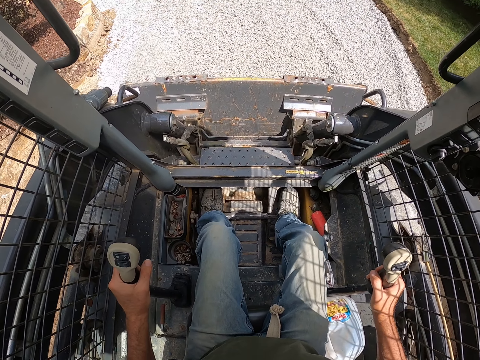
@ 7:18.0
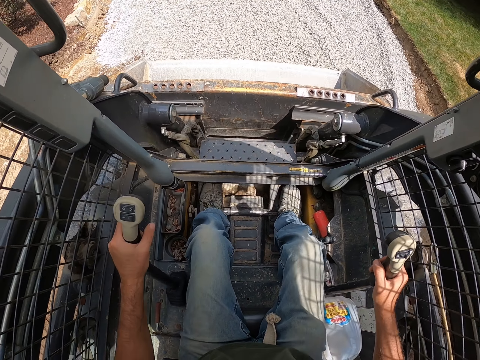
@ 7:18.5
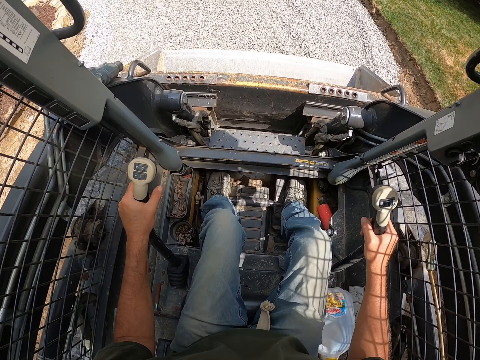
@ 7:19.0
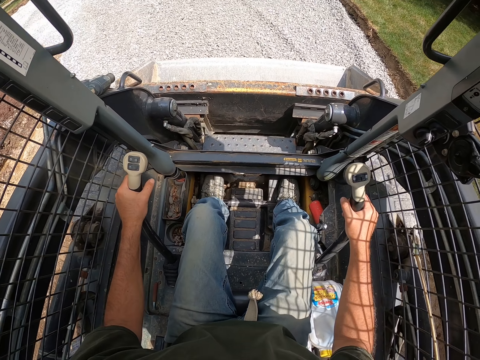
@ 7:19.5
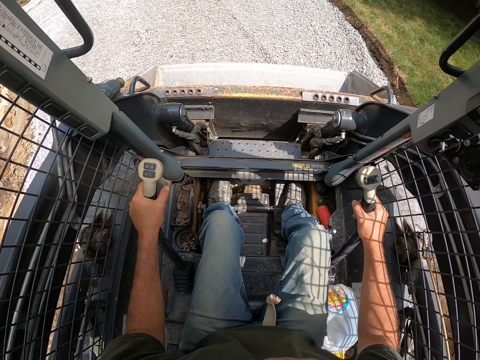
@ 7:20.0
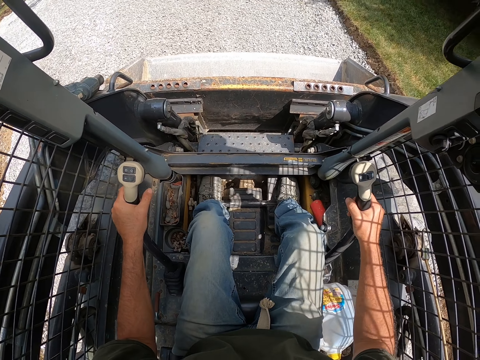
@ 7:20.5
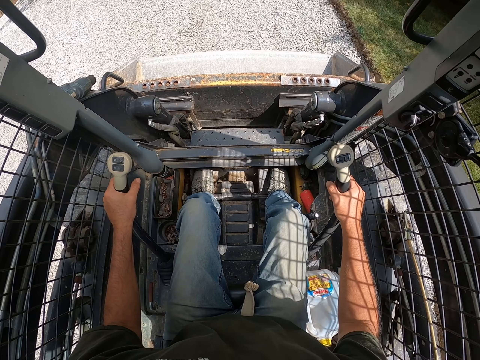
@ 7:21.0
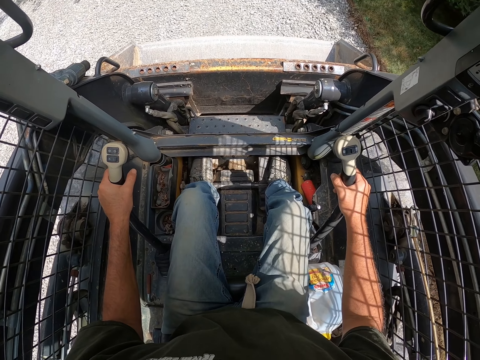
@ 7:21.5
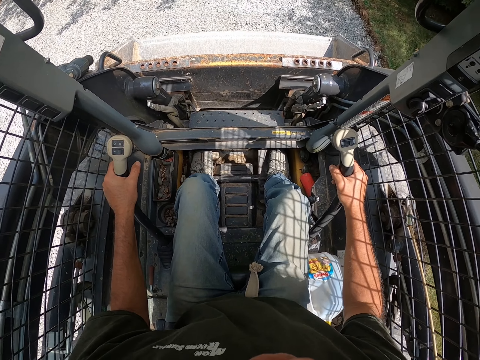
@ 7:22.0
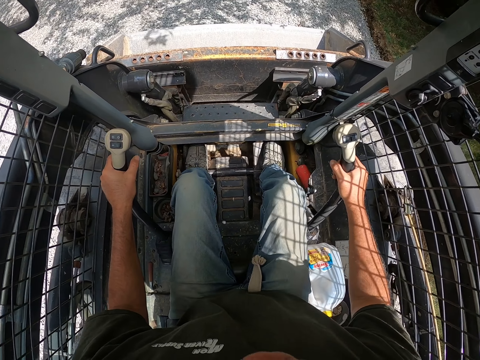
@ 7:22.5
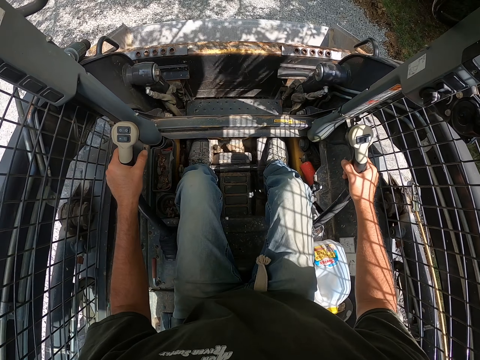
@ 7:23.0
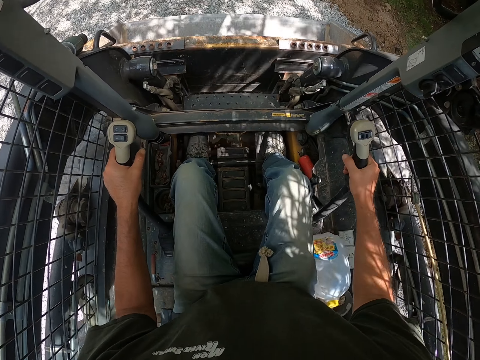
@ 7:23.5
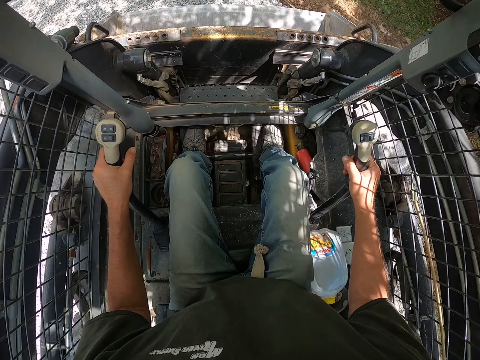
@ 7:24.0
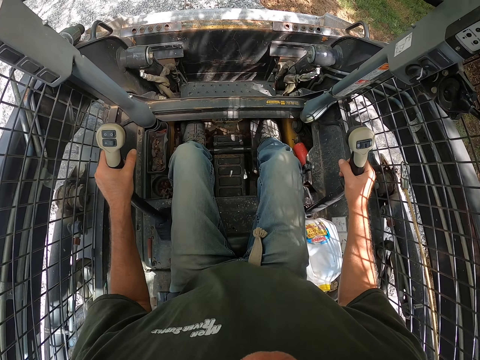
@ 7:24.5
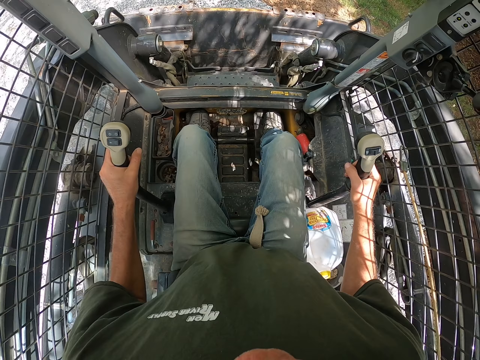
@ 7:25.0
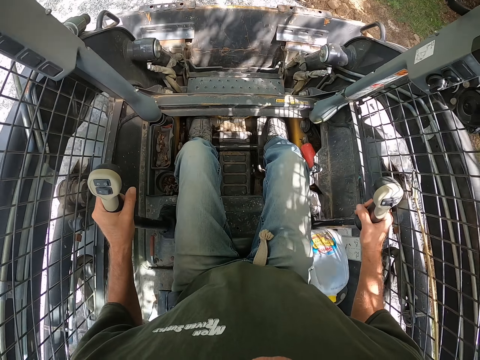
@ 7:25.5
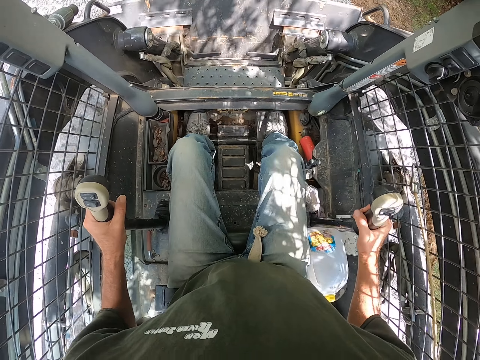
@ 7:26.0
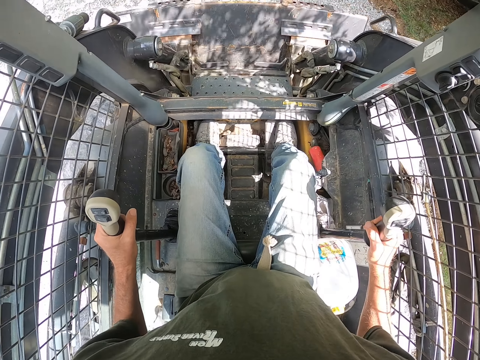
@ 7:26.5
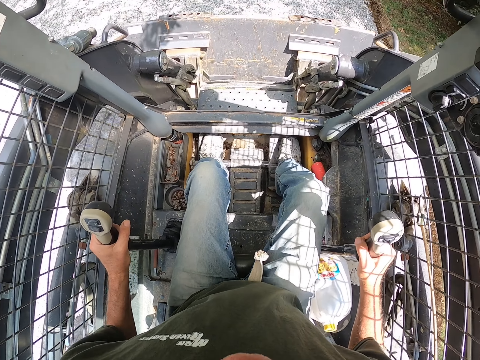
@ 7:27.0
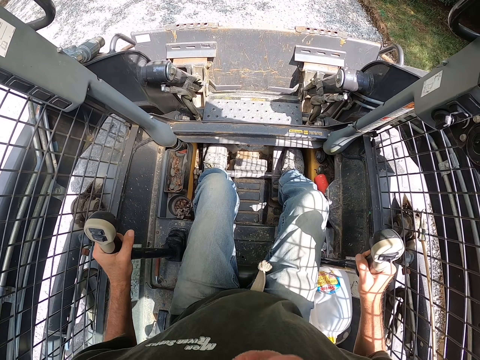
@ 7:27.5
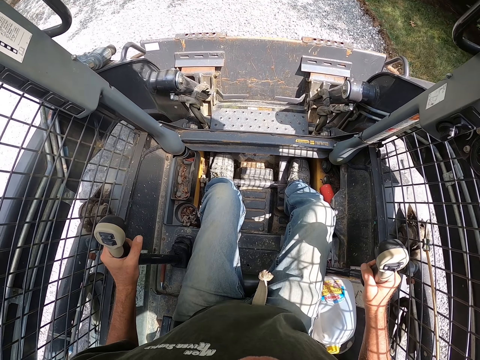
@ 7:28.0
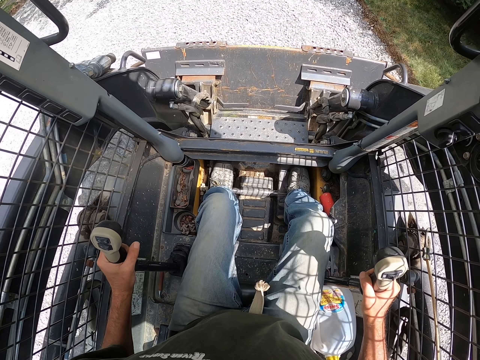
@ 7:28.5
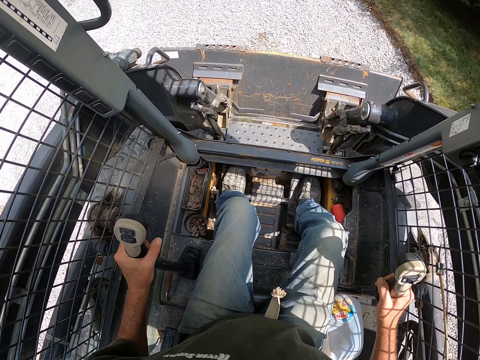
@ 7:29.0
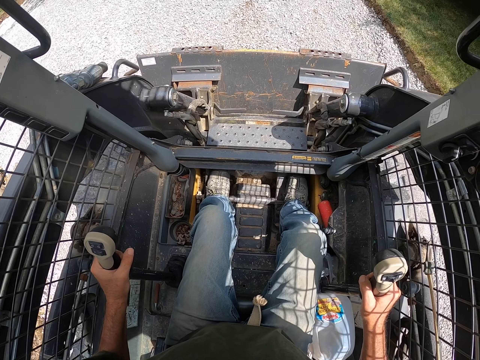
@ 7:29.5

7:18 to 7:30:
The camera wearer scoops the gravel with the truck or skid steer. They drive the truck forward. They pour the gravel on the ground. They level the gravel with the skid steer.

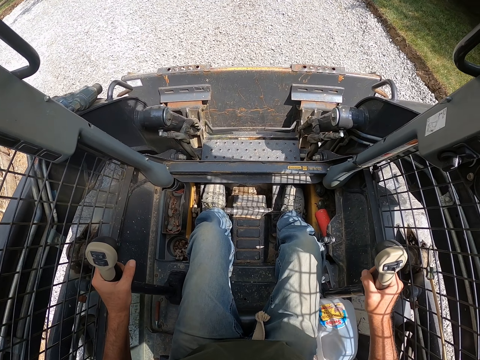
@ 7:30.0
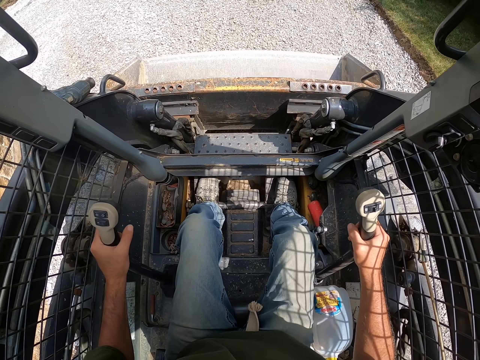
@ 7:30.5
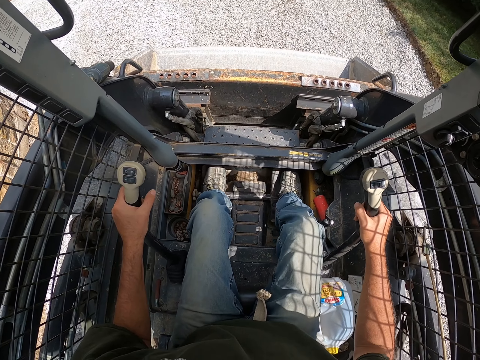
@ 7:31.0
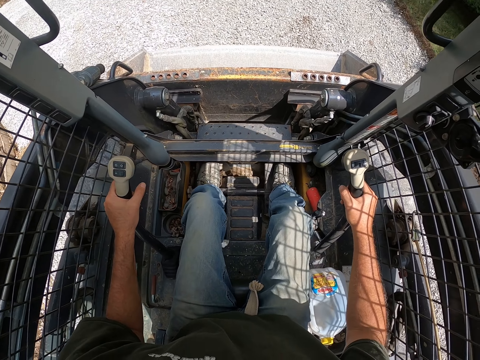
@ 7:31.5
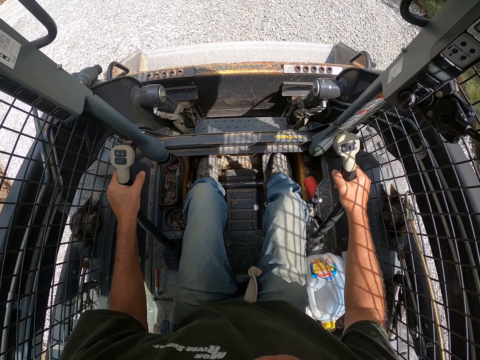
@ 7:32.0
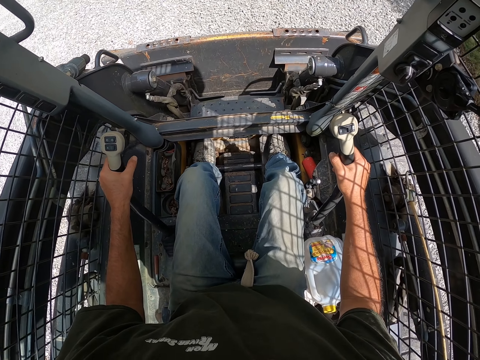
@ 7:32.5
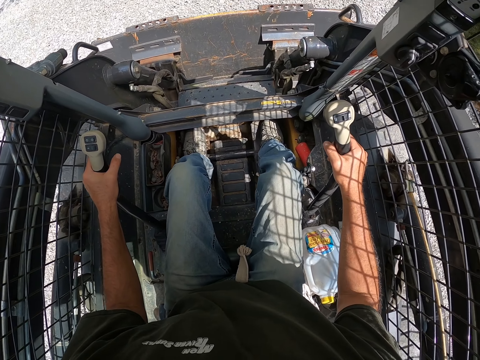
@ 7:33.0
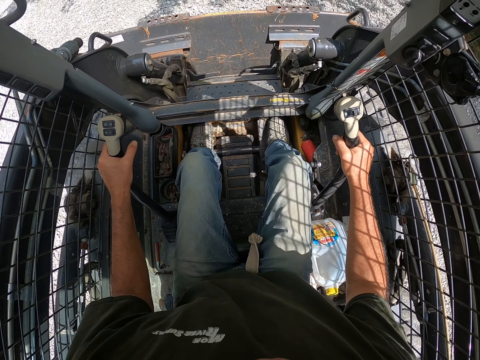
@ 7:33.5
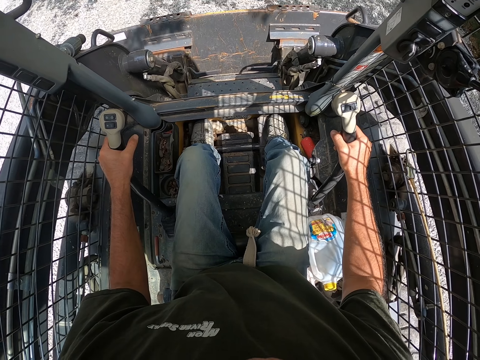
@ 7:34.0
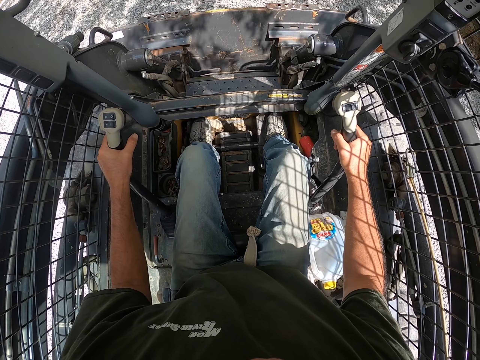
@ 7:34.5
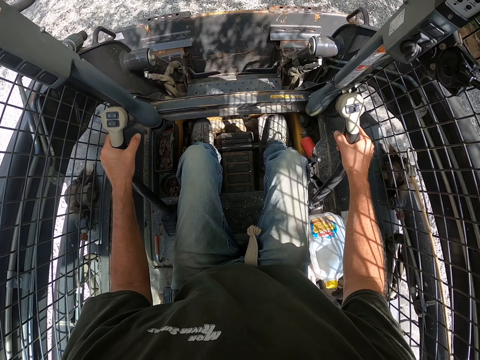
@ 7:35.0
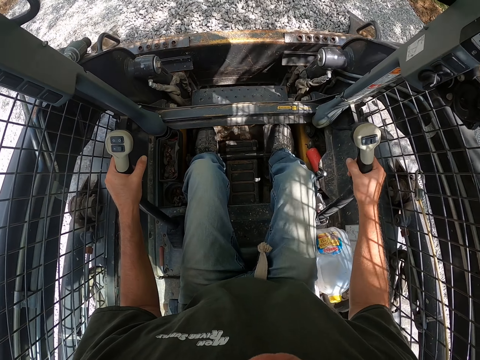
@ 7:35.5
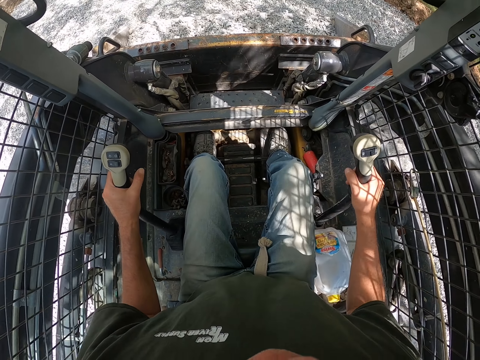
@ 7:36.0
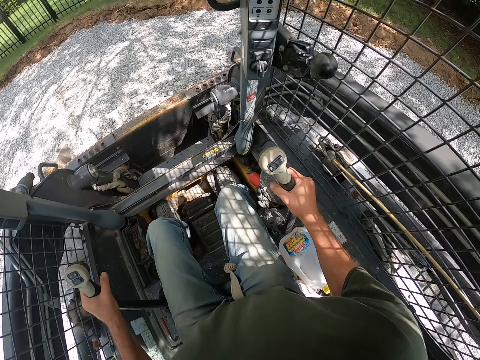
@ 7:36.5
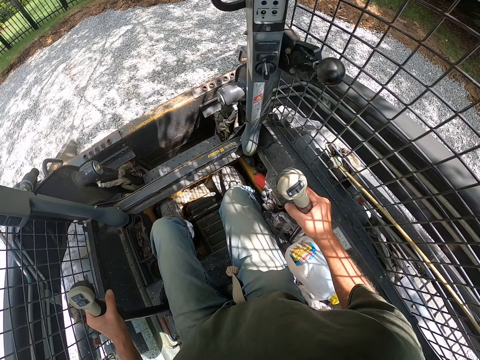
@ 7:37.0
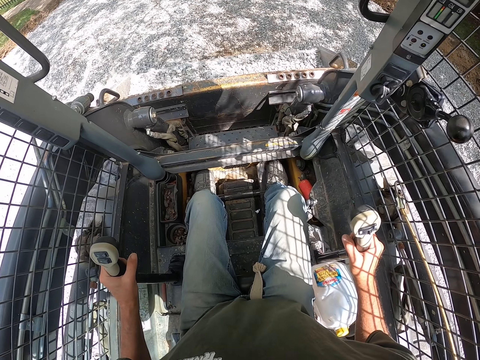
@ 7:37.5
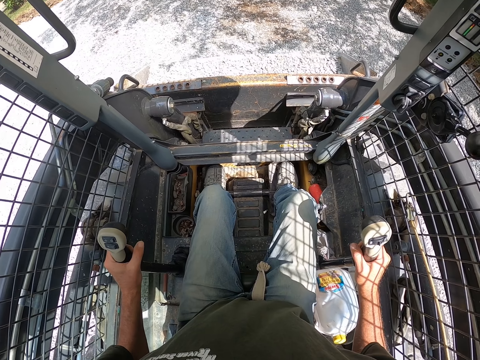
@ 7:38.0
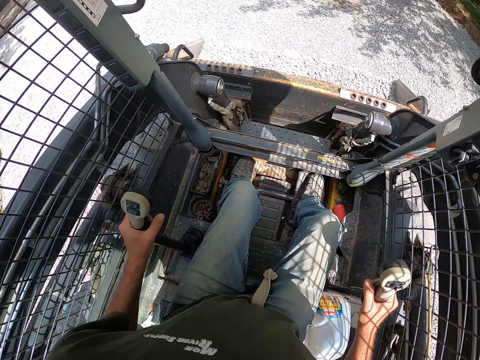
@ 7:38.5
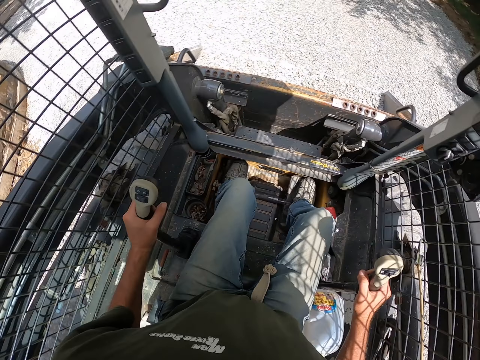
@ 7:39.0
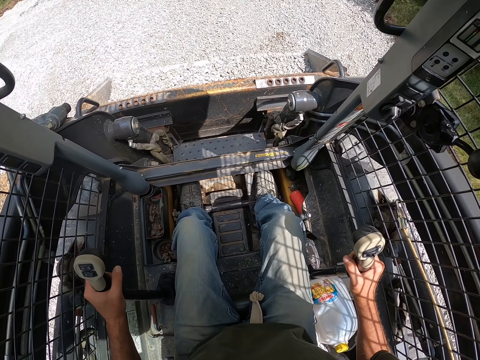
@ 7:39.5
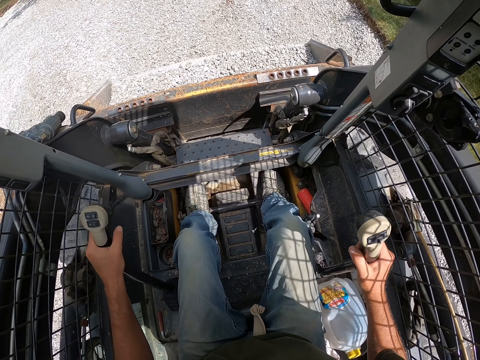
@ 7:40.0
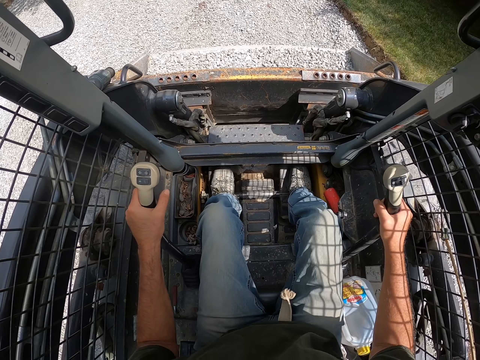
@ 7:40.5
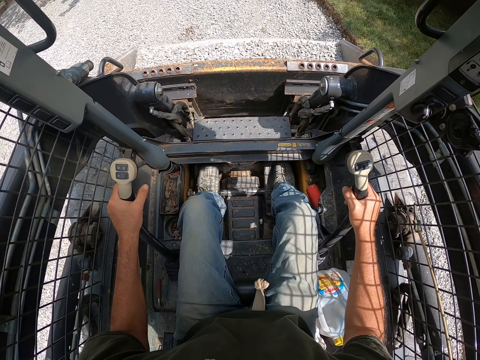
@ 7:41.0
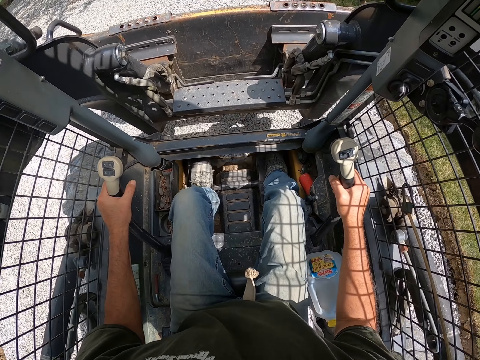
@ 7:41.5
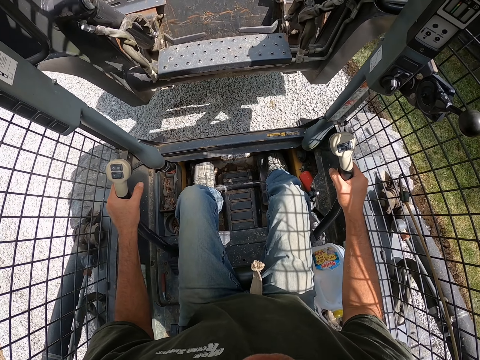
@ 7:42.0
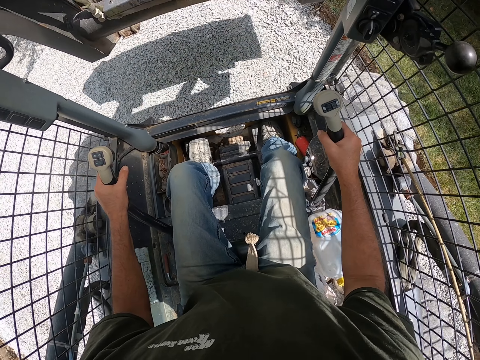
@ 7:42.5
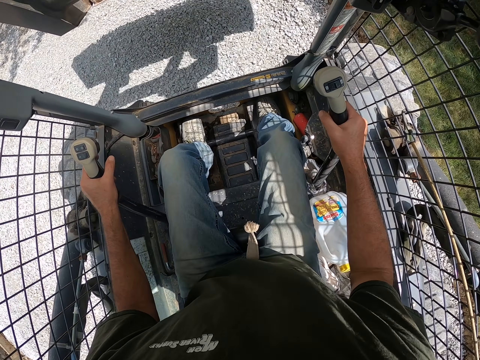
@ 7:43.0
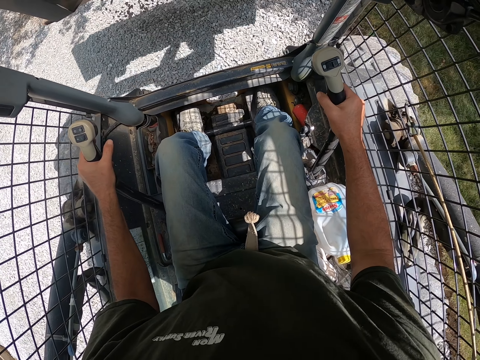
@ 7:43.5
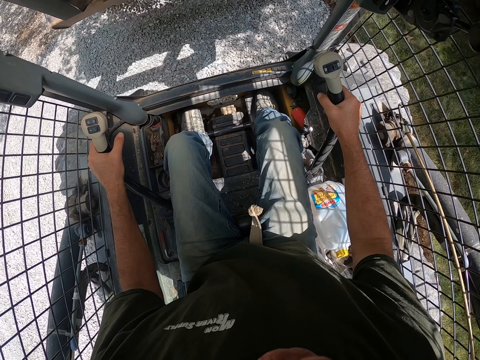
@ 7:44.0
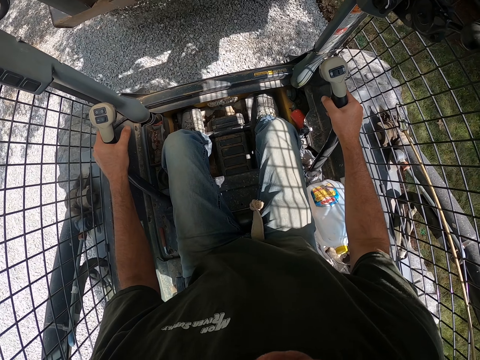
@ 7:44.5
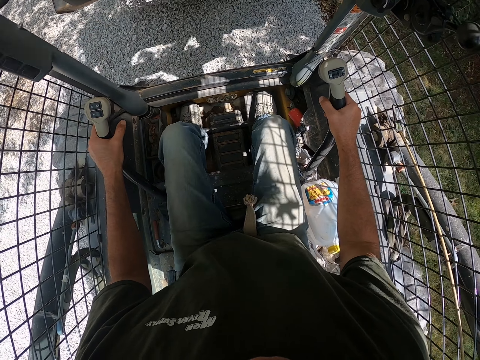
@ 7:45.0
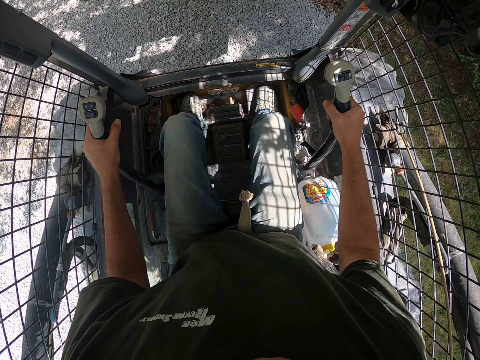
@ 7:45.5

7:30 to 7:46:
The camera wearer scoops the gravel with the truck or skid steer. They drive the truck forward. They scoop the gravel with the truck. They drive the truck backwards. They drive the skid steer. They pour the gravel on the road with the skid steer.
